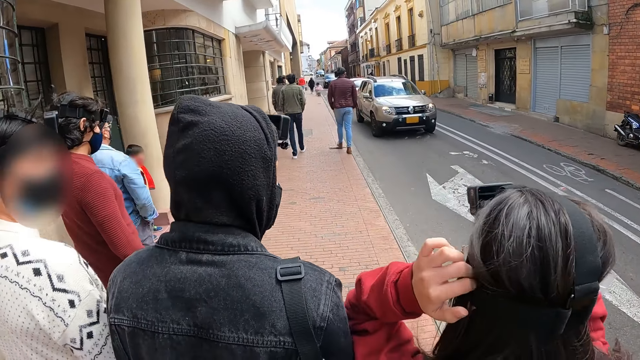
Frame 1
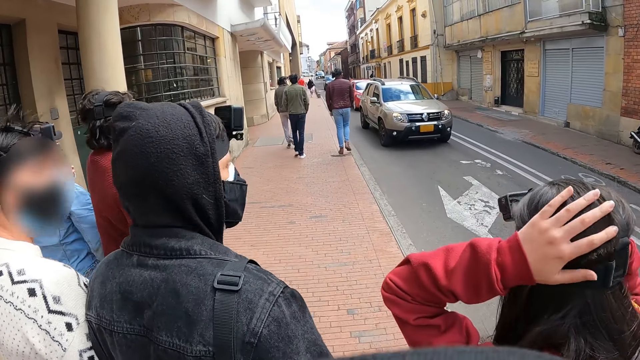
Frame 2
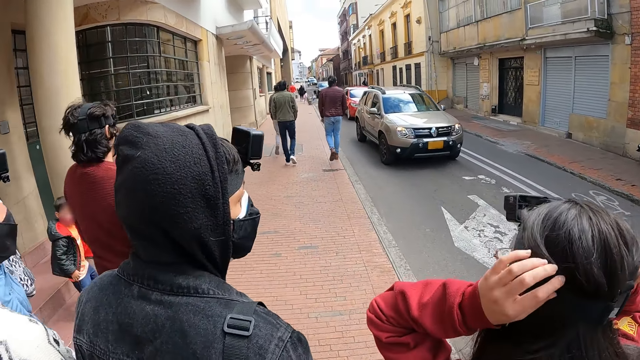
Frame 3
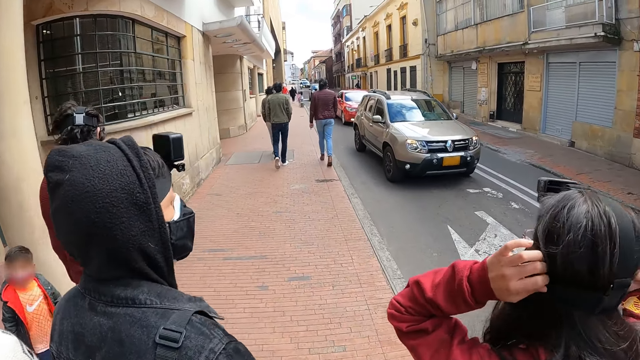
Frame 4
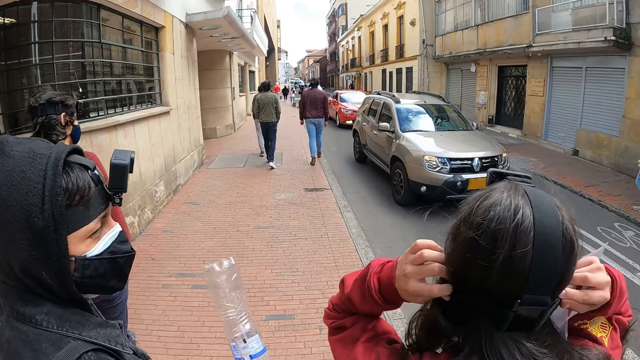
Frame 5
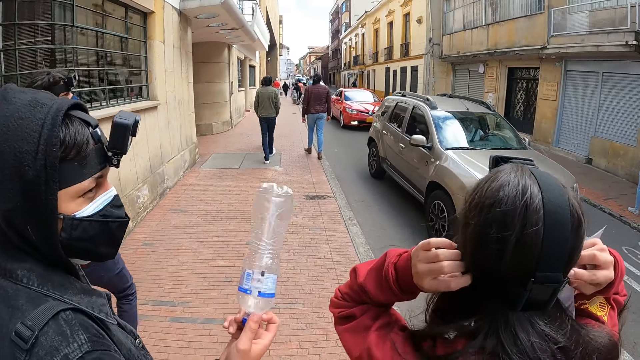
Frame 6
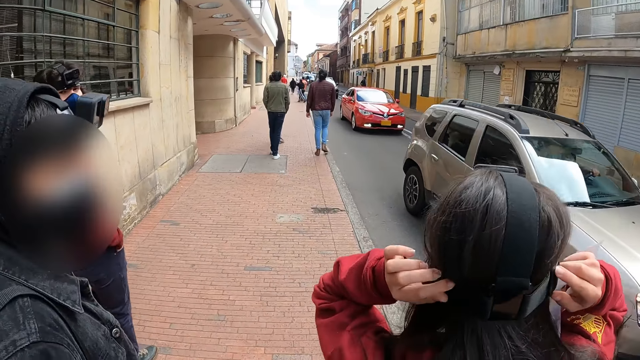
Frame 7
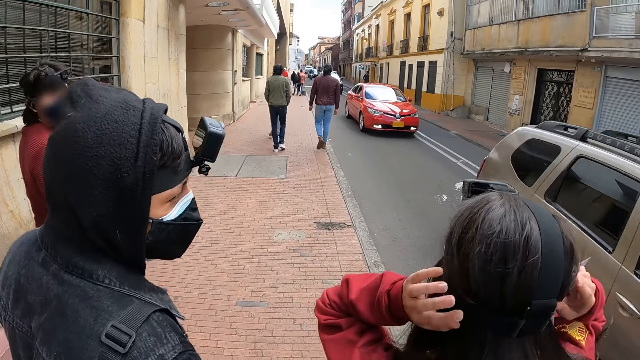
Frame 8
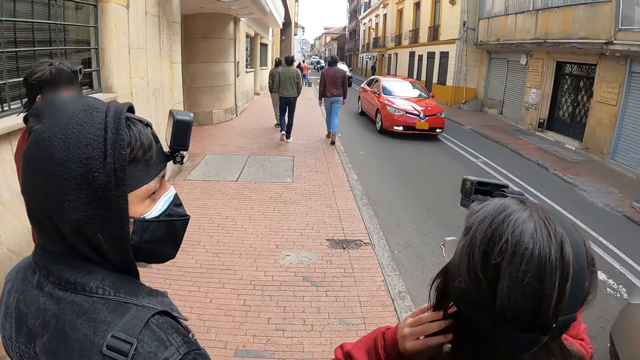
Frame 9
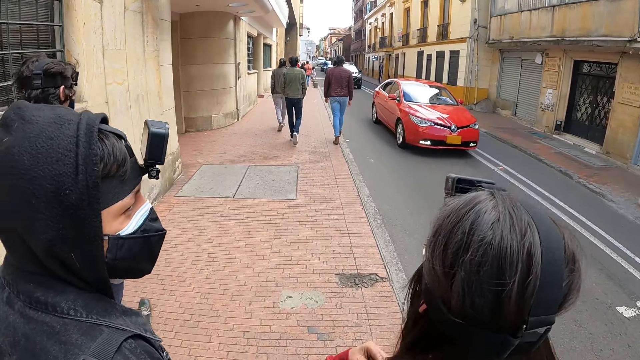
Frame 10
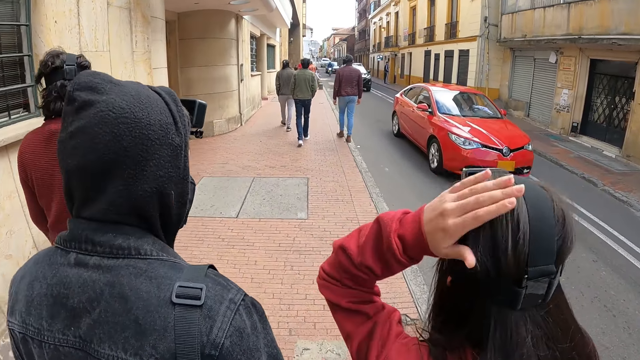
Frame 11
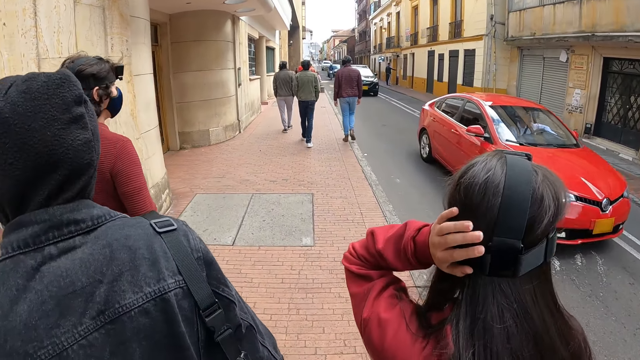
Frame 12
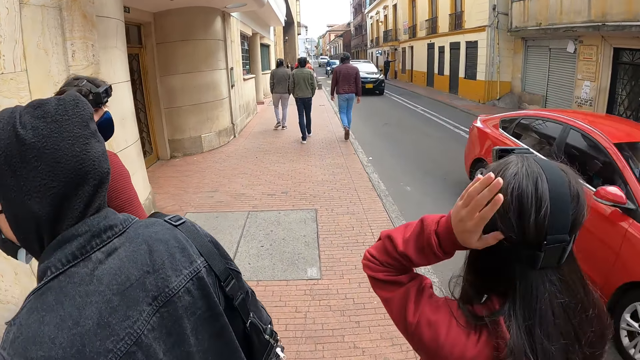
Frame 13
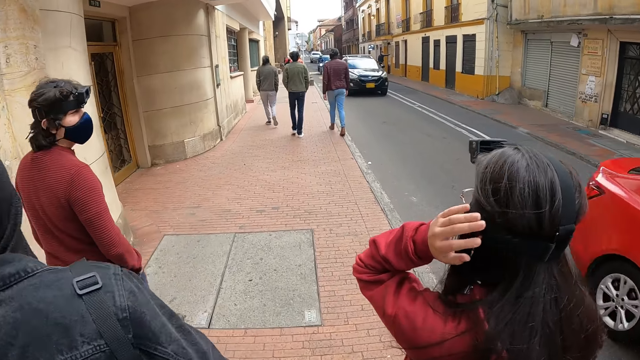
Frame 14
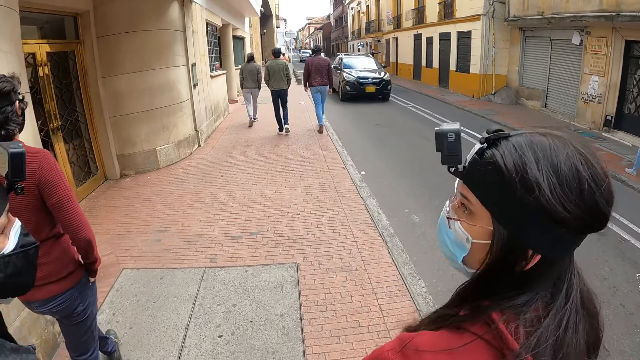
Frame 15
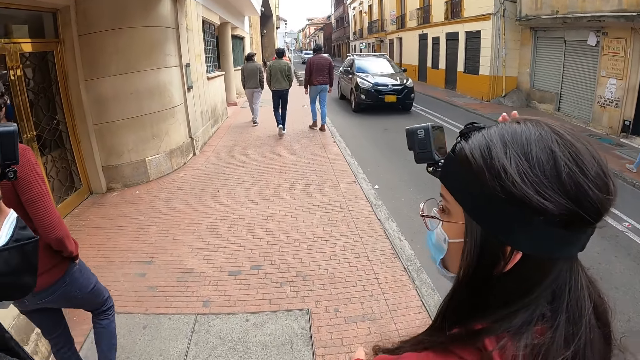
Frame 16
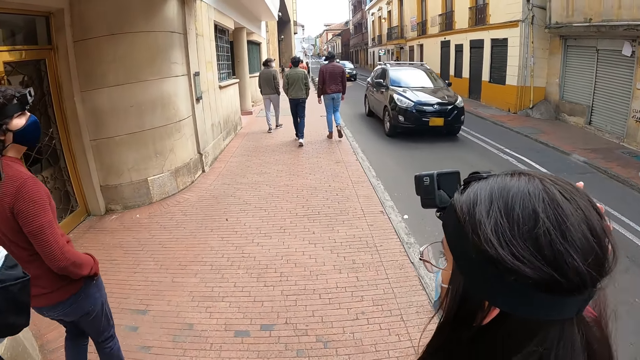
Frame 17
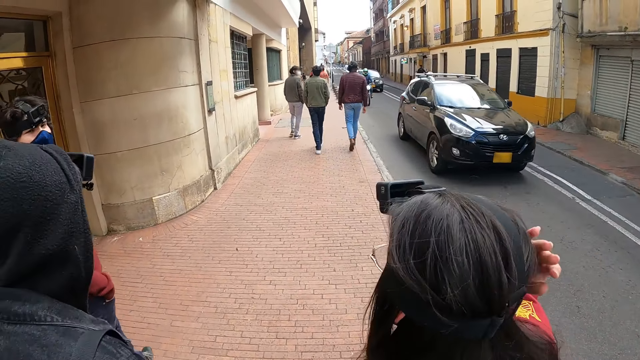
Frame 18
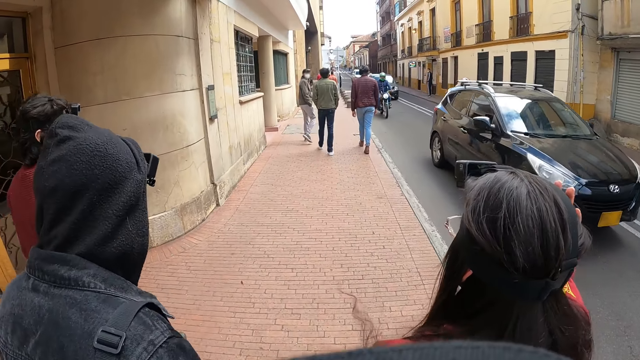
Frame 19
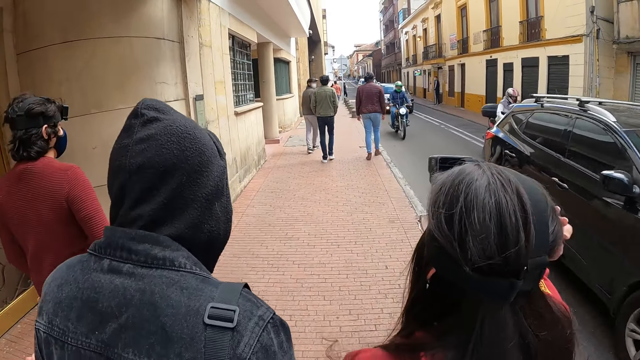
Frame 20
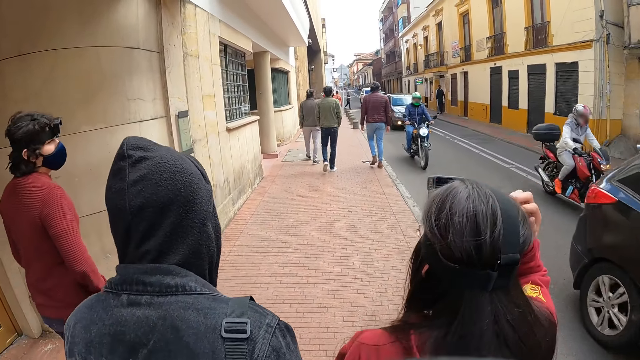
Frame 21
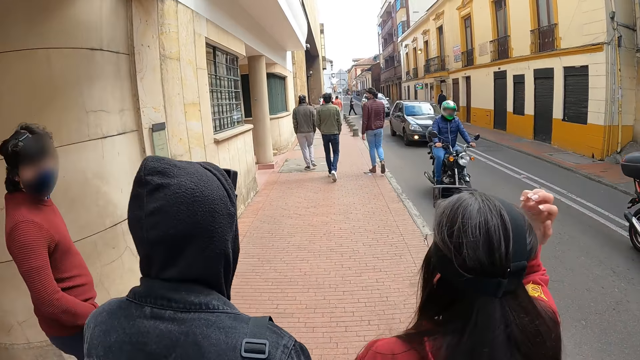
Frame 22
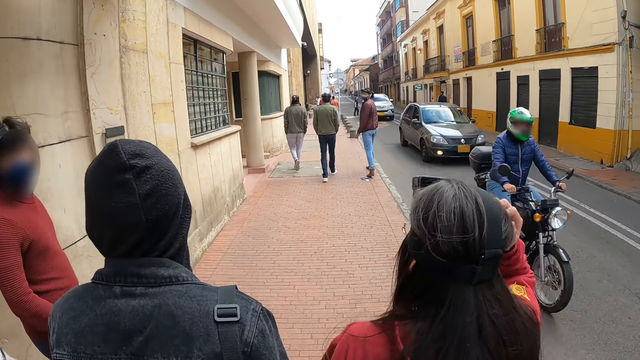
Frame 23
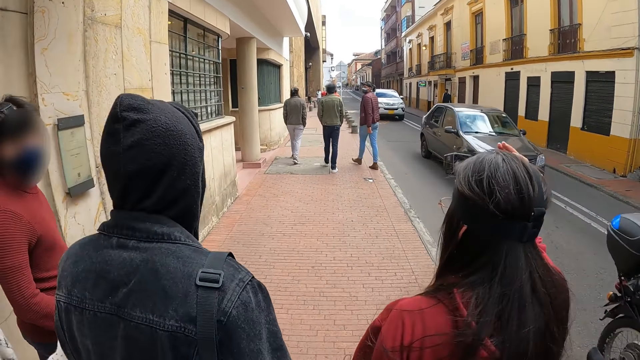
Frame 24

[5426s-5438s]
A person touches her hair.

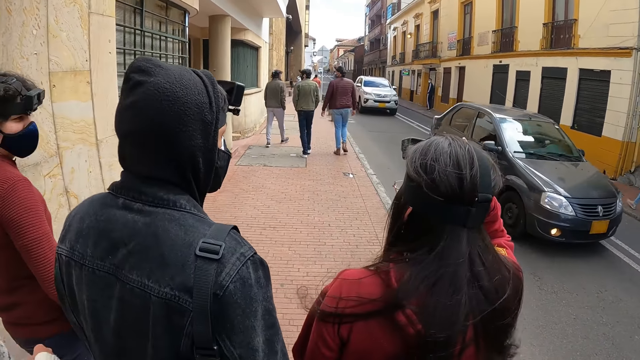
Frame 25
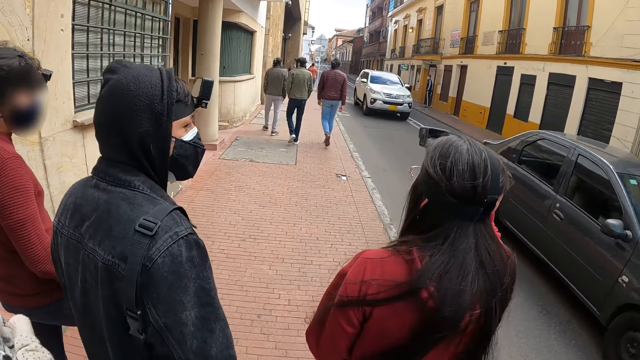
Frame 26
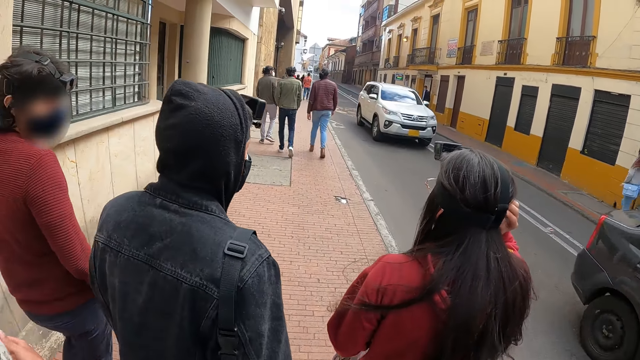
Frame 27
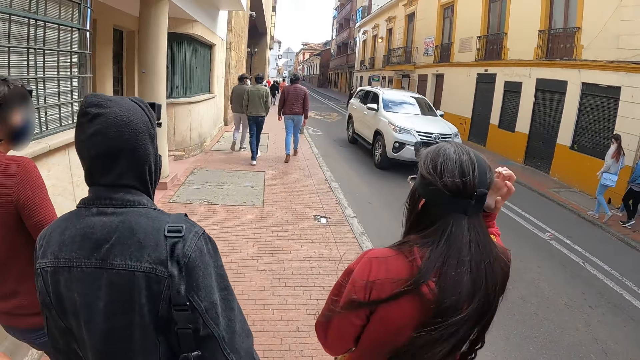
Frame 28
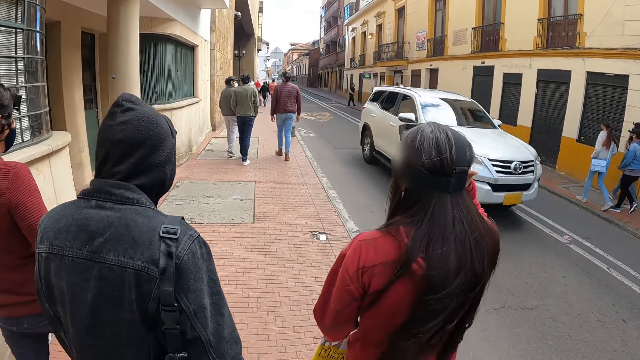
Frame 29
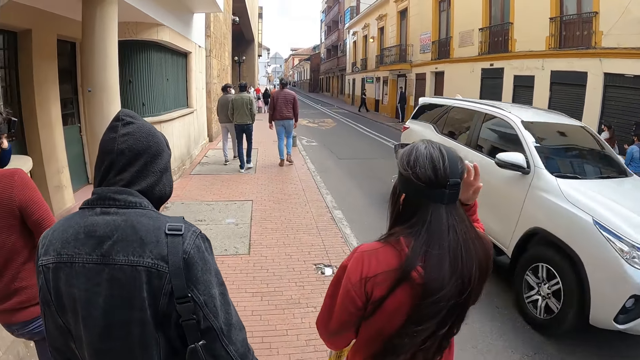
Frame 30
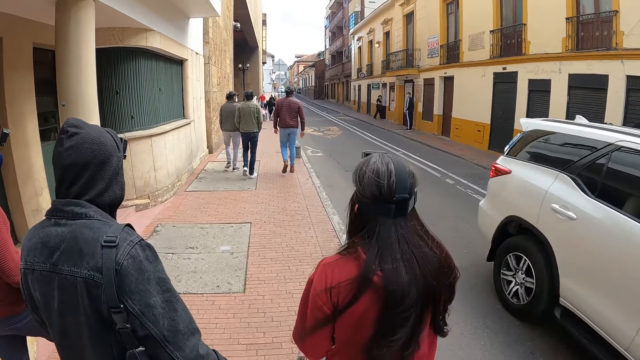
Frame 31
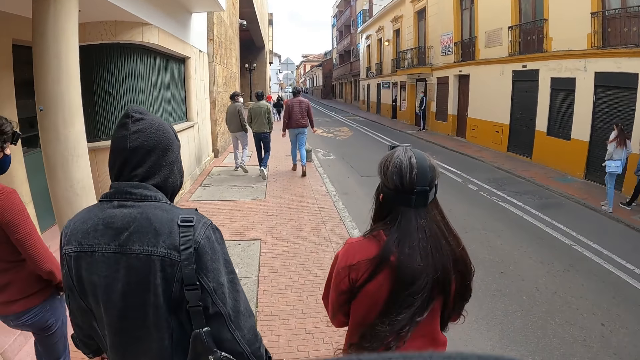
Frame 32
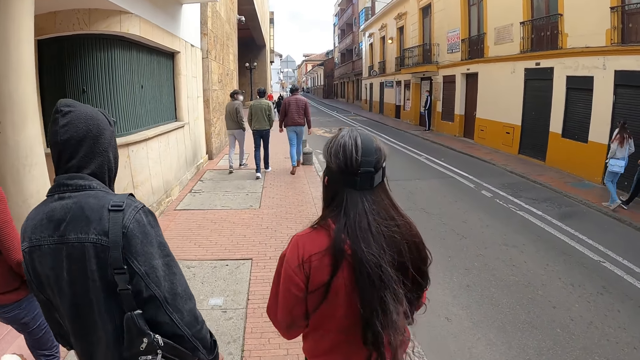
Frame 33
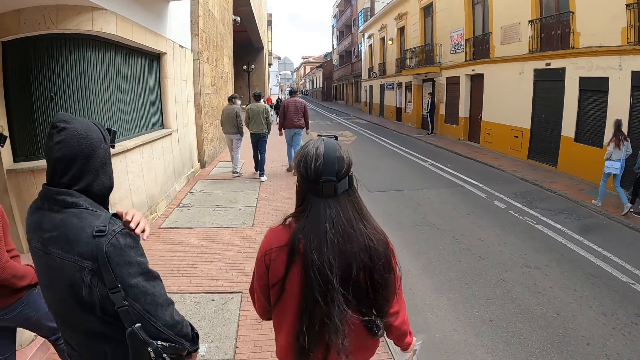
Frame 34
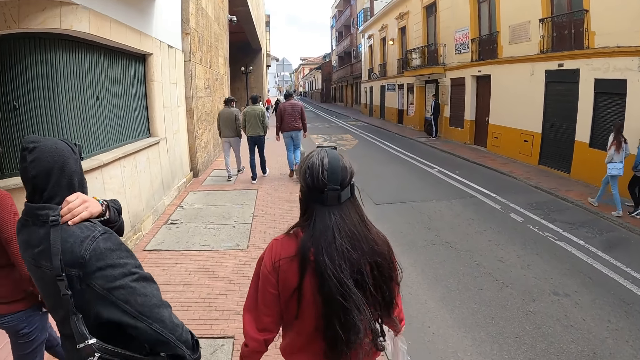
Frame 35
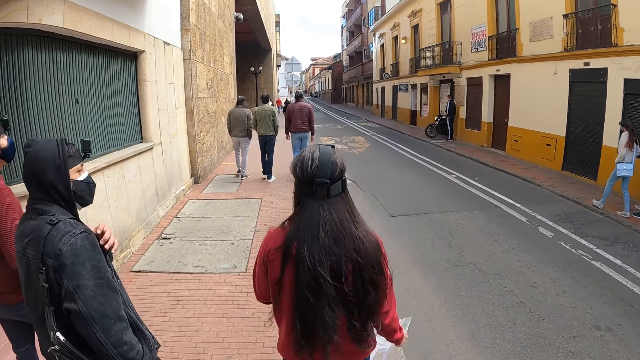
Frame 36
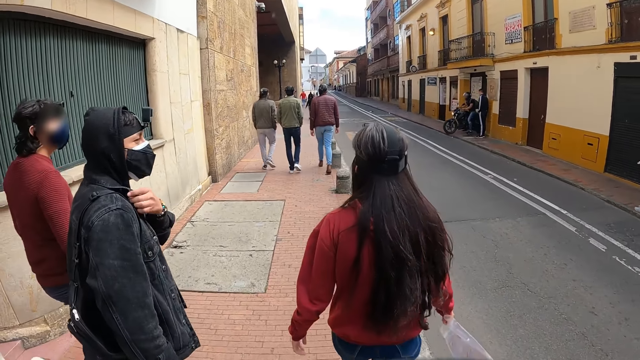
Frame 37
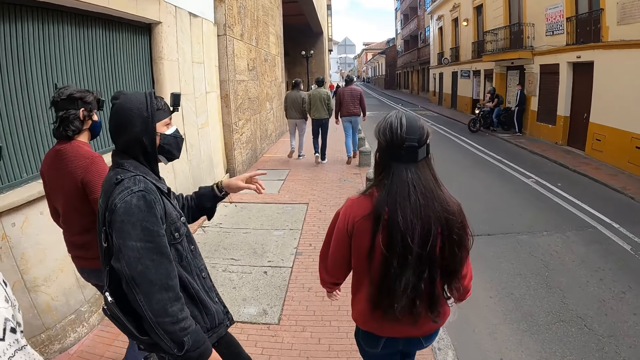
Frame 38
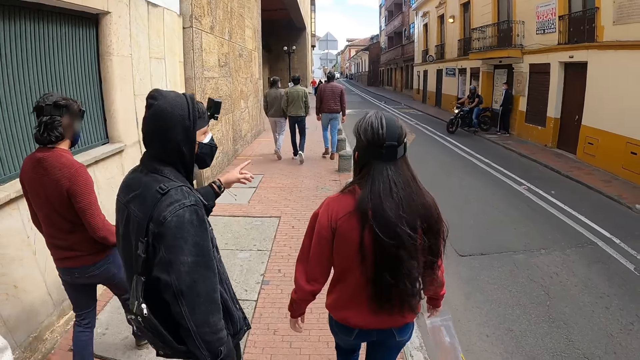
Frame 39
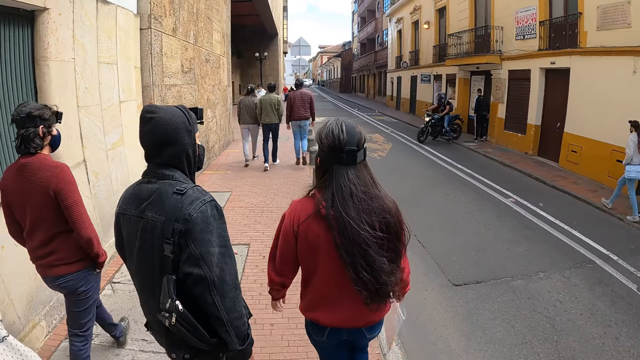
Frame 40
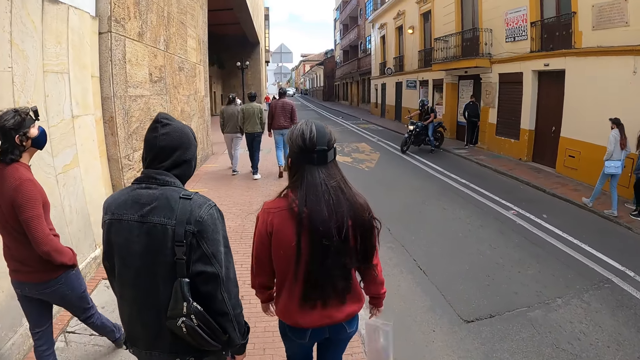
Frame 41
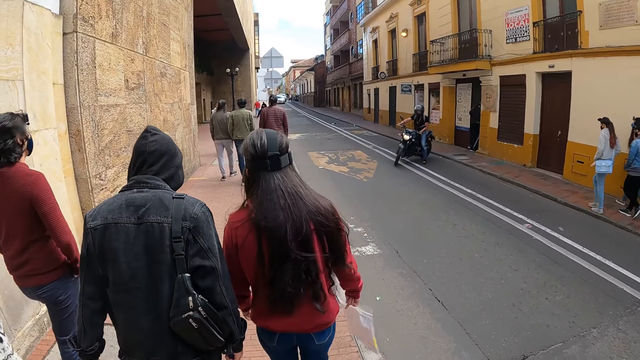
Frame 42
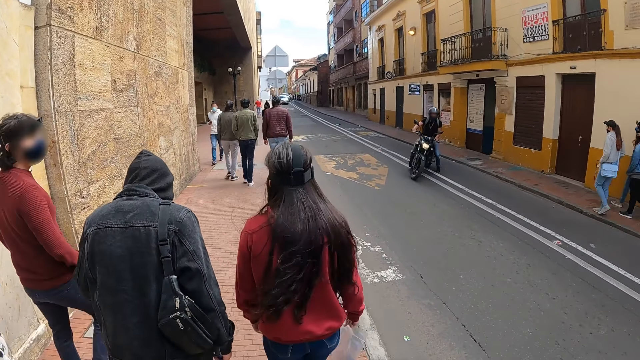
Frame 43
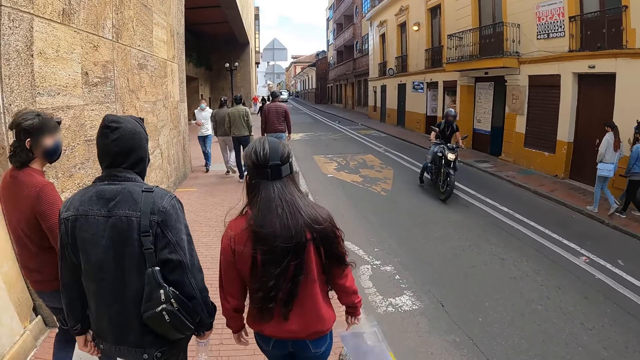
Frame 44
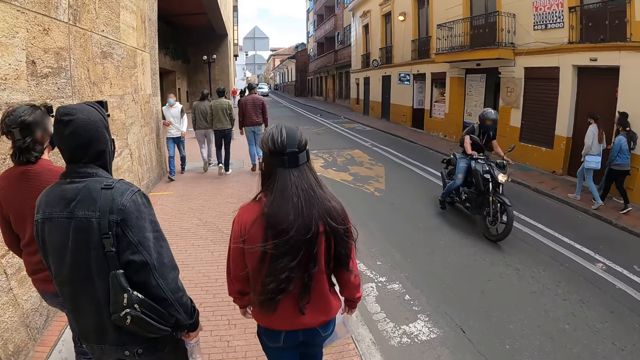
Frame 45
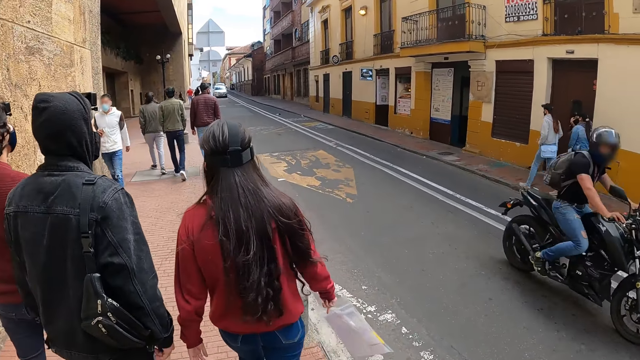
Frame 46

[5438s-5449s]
A person adjusts a hand of his bag. The person points to a road.
